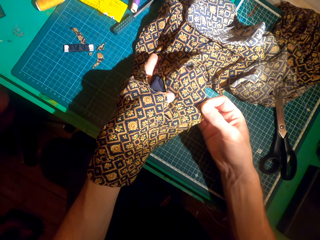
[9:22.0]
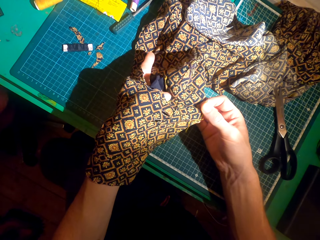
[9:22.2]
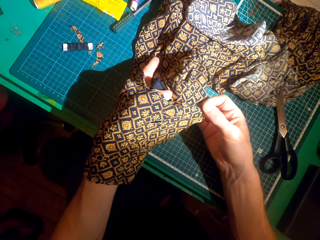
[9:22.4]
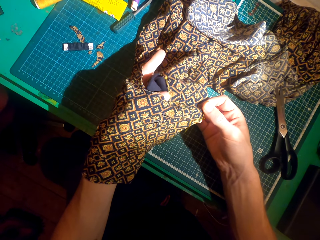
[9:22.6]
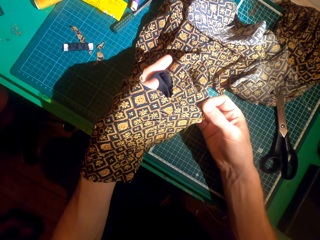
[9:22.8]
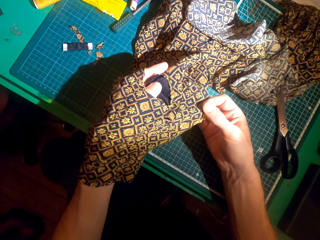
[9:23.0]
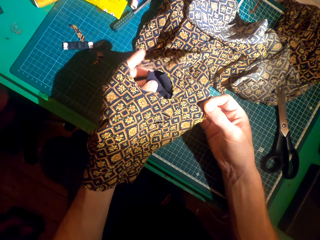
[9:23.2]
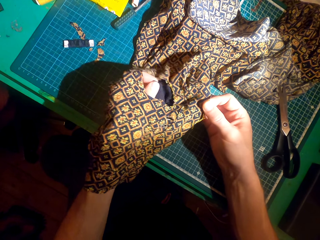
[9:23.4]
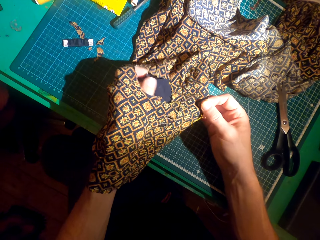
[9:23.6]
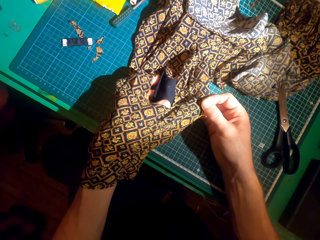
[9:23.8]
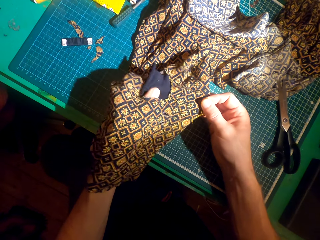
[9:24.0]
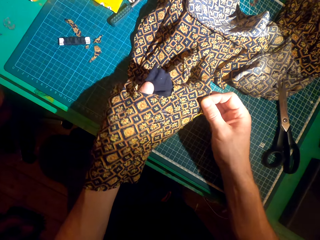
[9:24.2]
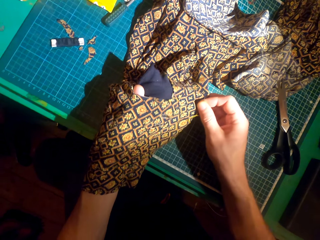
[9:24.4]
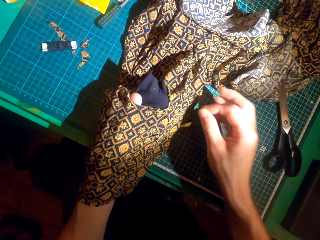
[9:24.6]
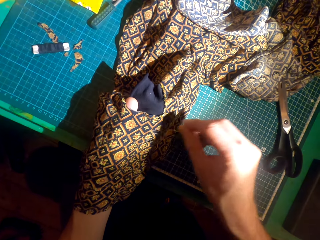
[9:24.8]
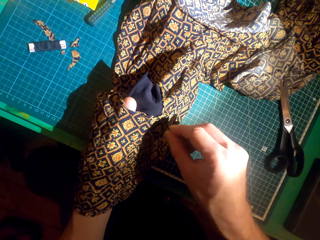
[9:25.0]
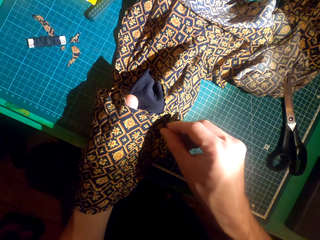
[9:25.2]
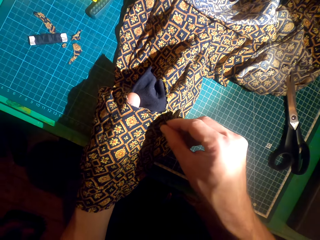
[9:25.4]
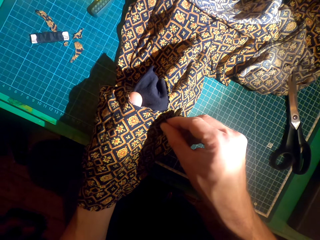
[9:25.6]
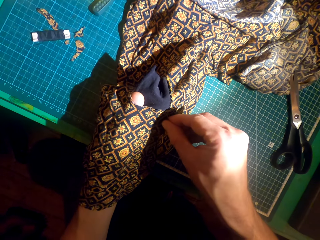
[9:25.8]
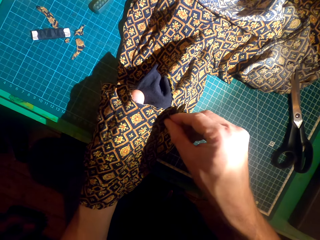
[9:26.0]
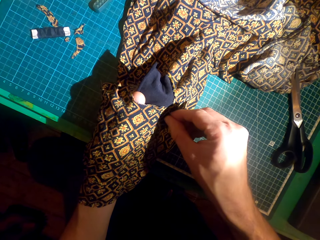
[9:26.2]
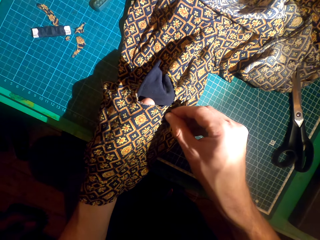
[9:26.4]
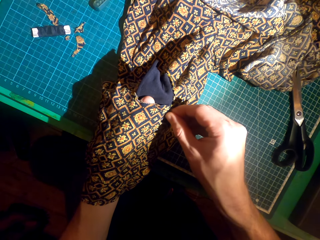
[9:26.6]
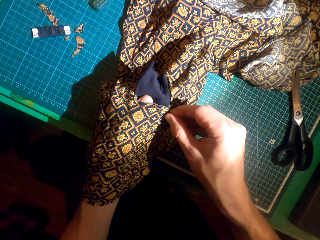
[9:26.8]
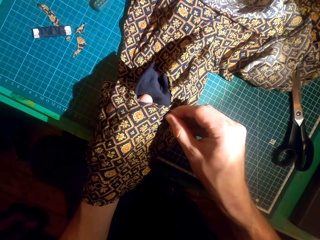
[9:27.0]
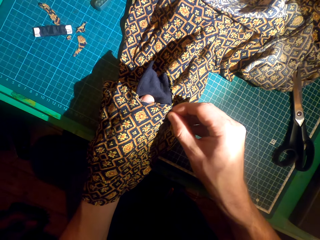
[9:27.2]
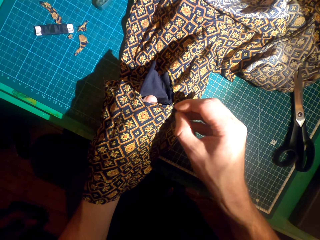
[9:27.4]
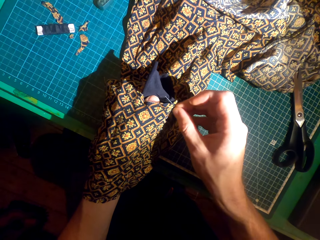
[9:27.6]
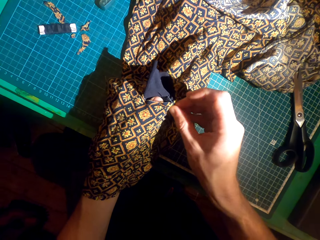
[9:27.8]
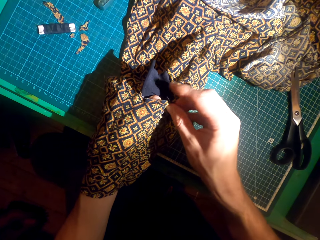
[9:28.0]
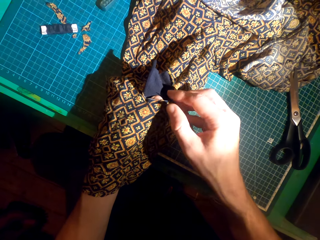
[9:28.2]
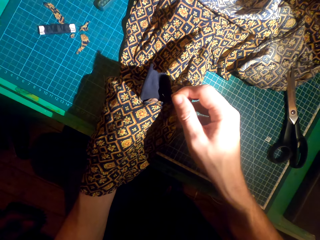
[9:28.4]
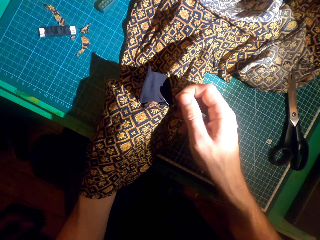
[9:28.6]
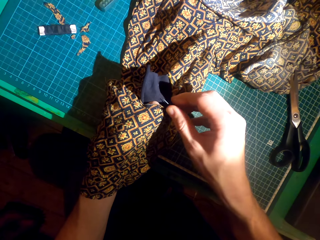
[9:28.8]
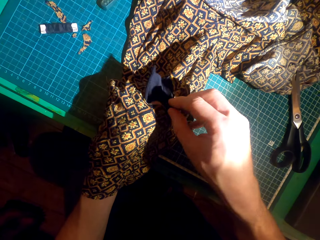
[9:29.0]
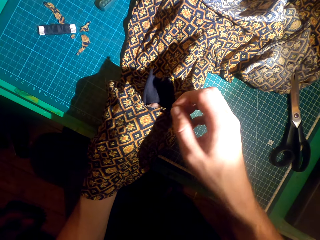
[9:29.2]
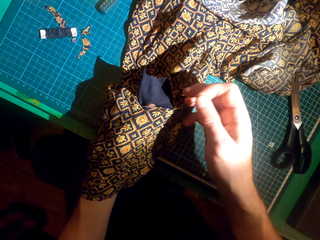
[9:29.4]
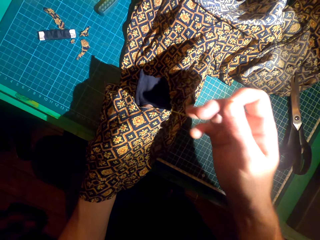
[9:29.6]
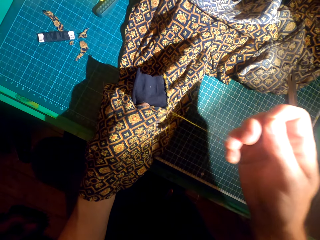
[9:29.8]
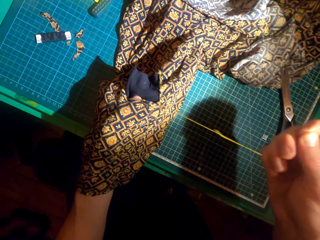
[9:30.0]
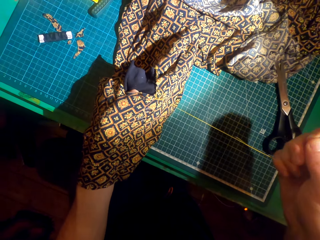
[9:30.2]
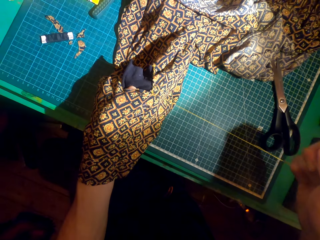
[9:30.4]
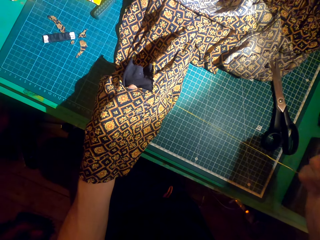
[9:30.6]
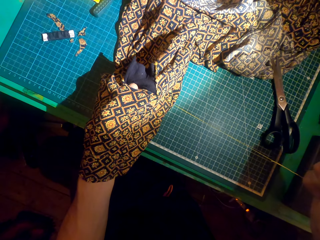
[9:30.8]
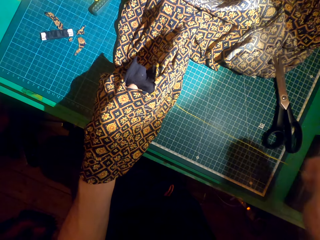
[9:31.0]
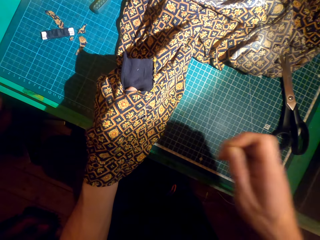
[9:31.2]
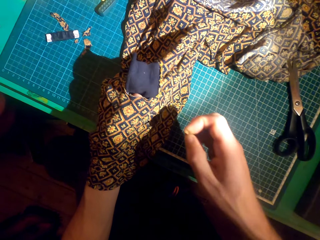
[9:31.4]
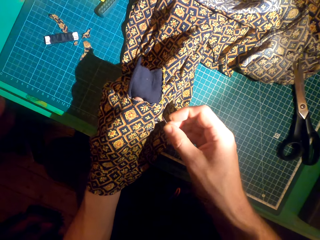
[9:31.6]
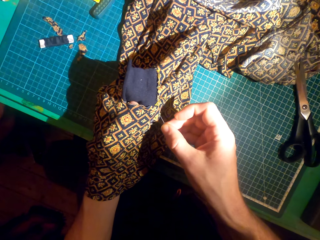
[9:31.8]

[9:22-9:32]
The camera wearer knits the cloth with a needle. They sew a patch over the cloth.

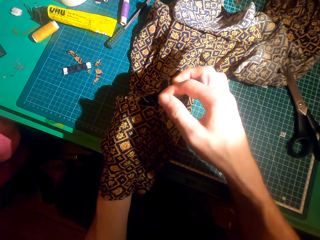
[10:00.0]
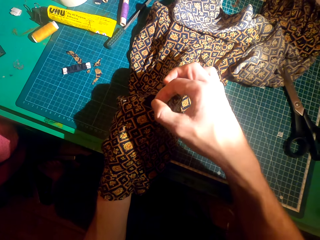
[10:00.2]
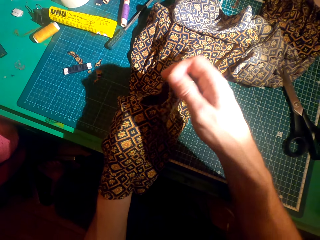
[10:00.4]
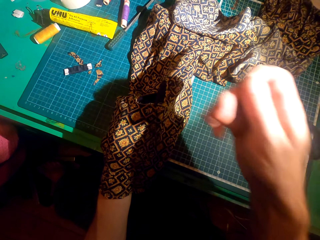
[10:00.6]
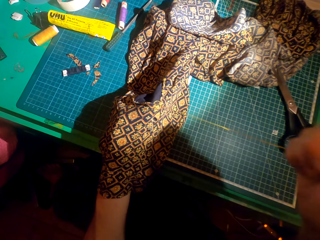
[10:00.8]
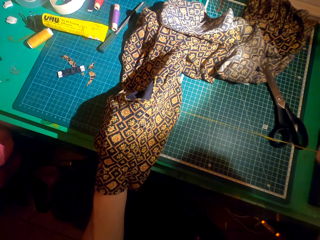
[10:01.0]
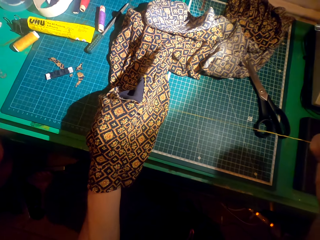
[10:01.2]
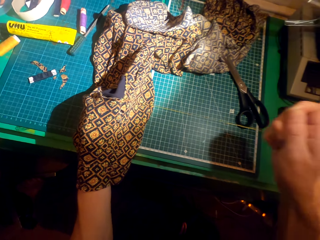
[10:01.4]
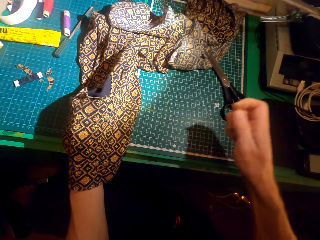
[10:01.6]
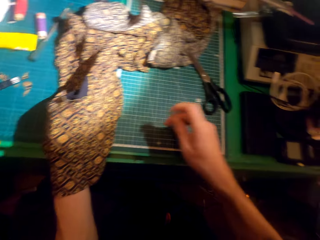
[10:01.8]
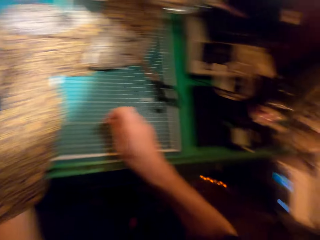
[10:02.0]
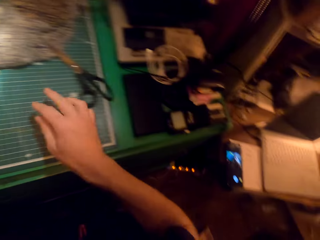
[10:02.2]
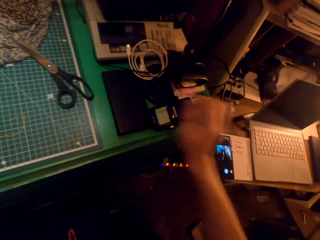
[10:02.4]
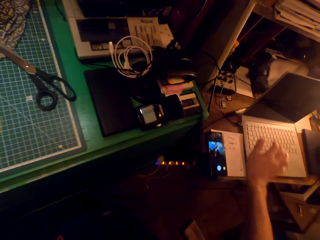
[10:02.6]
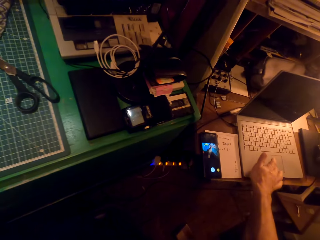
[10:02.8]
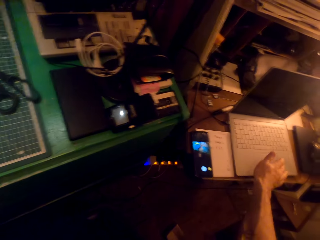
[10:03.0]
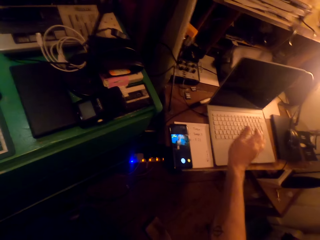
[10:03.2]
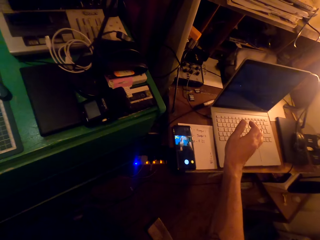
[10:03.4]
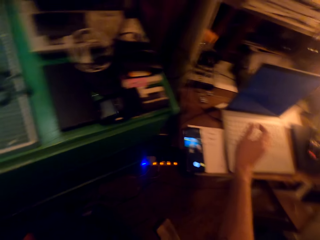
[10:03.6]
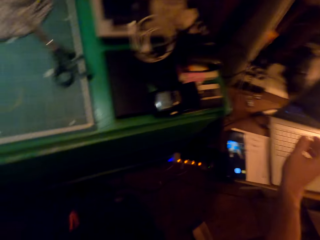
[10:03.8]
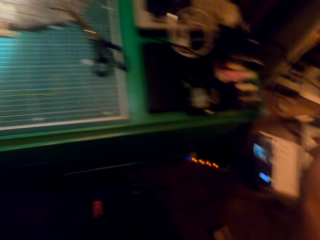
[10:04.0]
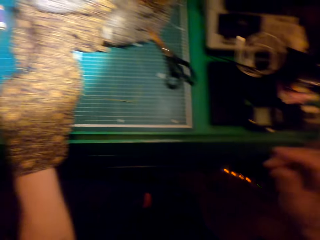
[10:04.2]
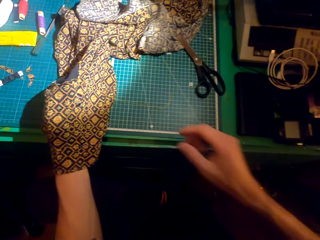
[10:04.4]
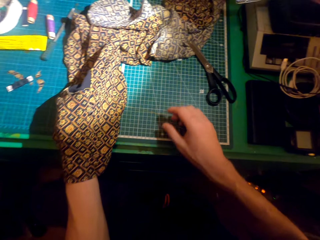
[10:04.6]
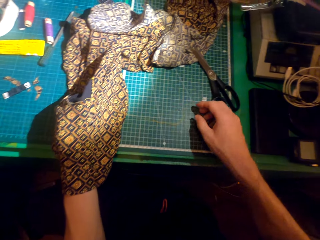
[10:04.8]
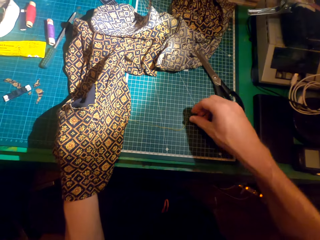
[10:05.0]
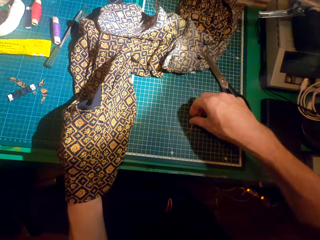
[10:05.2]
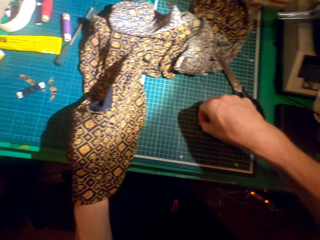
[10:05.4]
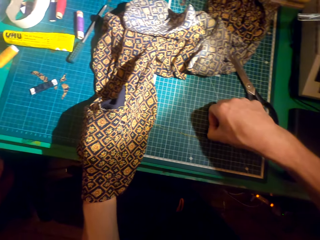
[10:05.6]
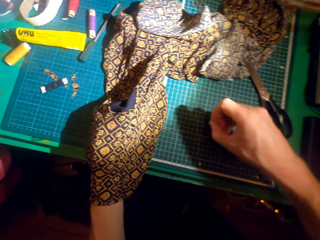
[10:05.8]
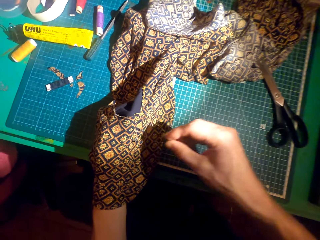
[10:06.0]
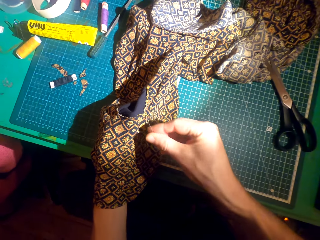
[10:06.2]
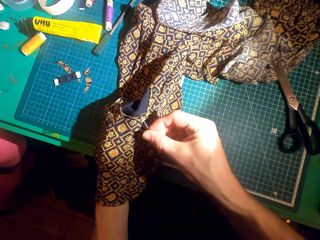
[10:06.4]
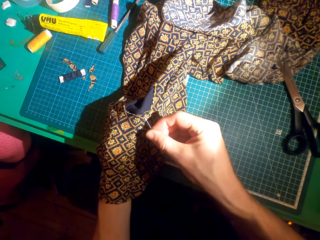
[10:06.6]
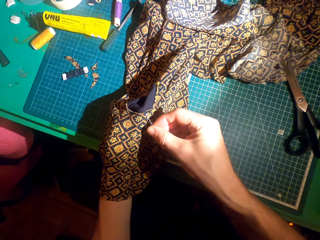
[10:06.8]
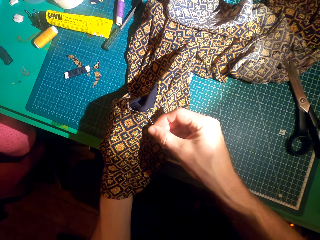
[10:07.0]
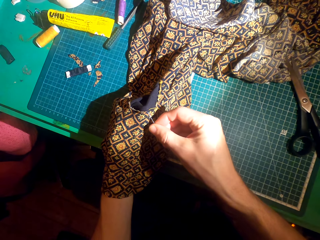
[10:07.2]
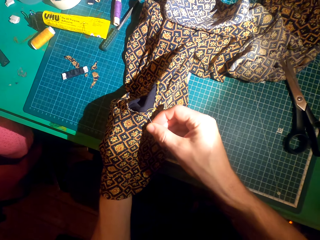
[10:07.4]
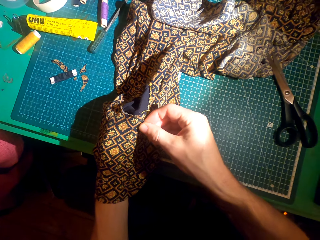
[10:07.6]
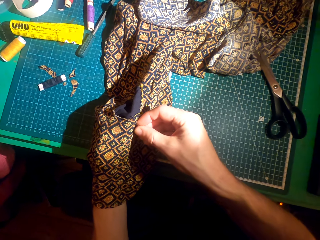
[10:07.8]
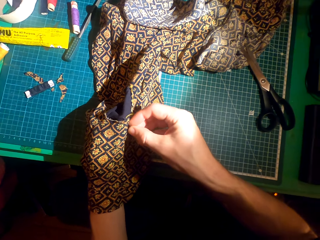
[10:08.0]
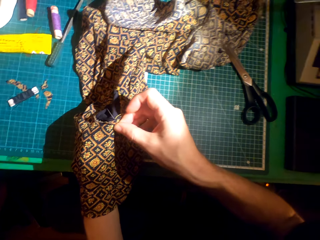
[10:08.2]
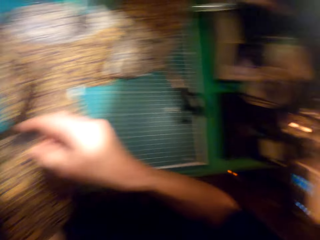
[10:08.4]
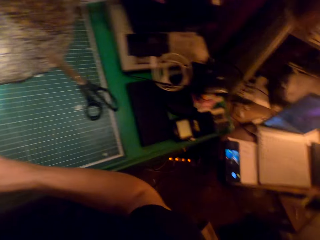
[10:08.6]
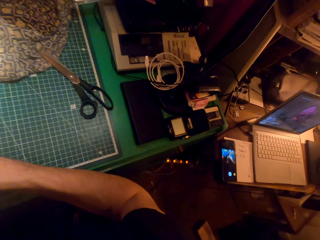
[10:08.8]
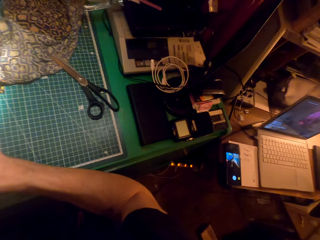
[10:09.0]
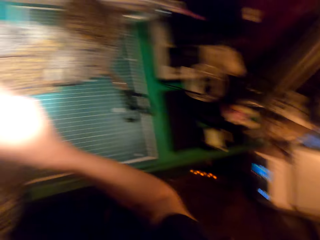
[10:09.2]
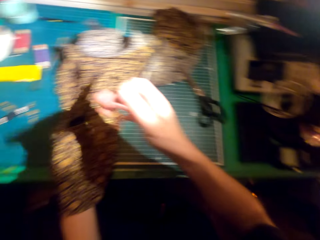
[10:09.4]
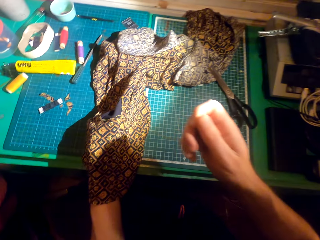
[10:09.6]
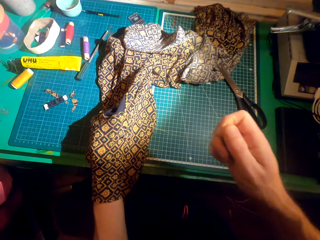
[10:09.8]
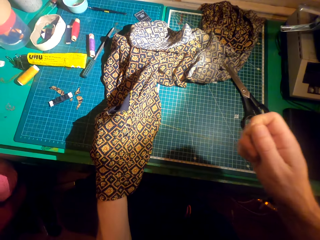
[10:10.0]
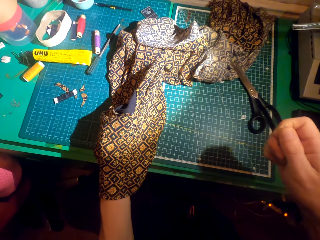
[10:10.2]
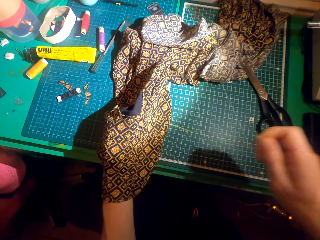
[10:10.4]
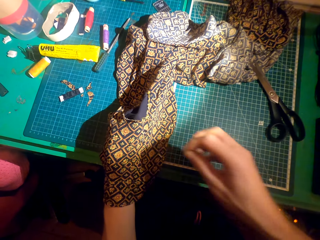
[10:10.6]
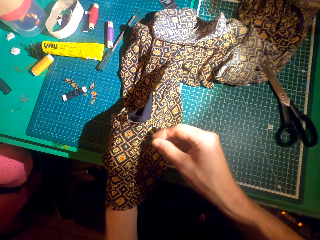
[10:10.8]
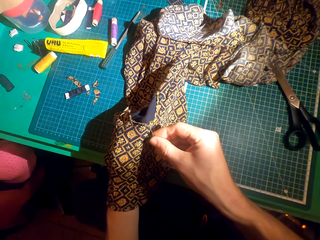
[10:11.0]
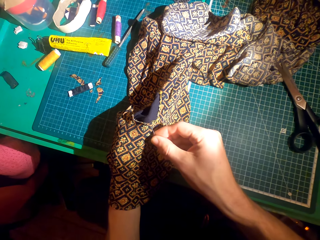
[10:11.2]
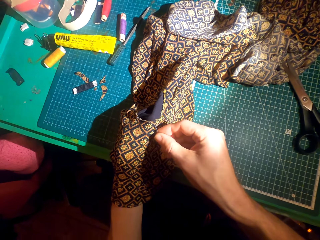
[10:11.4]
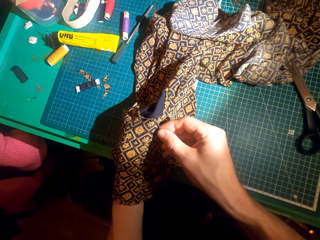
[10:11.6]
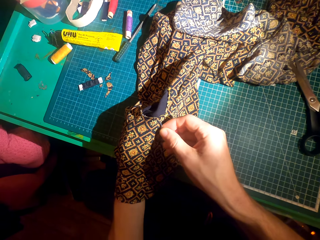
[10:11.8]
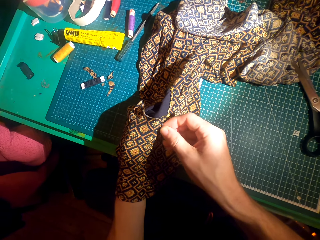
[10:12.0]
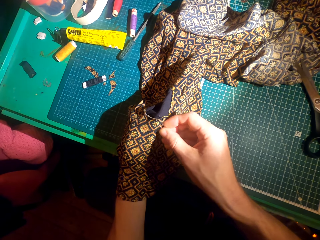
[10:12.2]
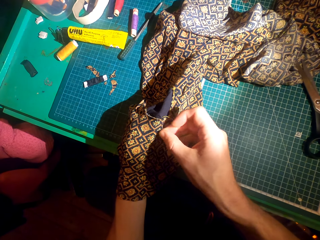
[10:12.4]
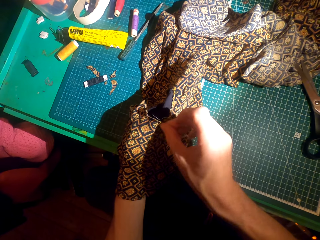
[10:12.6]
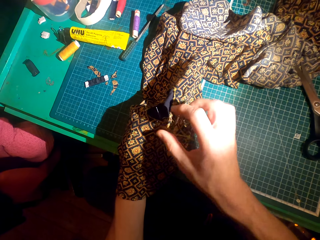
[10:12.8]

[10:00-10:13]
The camera wearer places the needle on the table. They operate the laptop, look at the laptop, and press the laptop. They pick up the needle from the working table and look at the cloth. They knit the cloth with the needle and sew a patch over the cloth. They look around. They sew a patch over the cloth.
